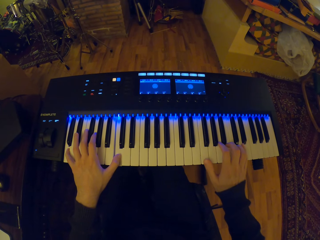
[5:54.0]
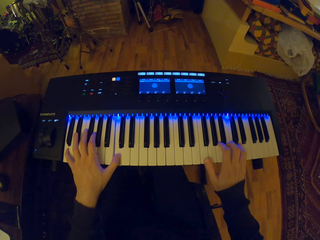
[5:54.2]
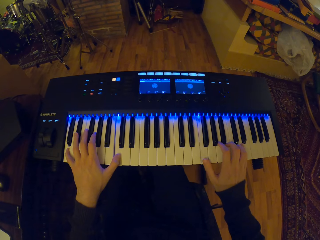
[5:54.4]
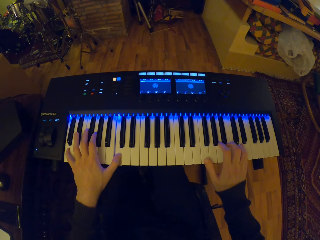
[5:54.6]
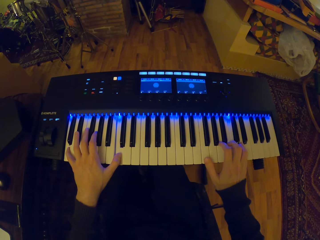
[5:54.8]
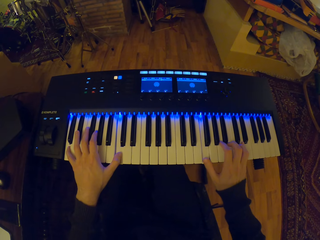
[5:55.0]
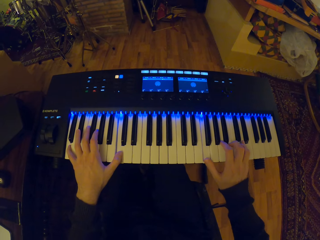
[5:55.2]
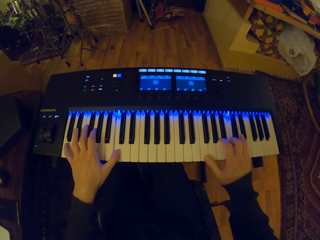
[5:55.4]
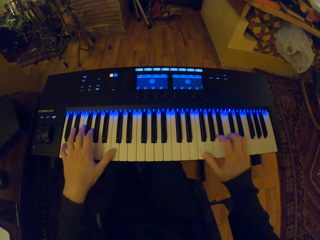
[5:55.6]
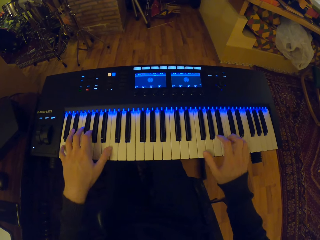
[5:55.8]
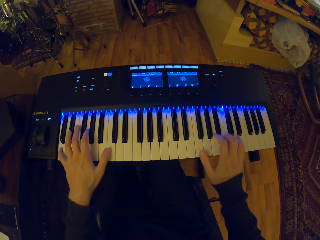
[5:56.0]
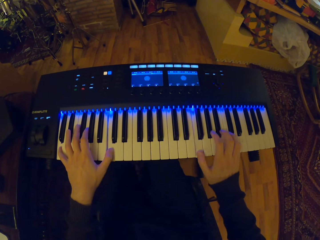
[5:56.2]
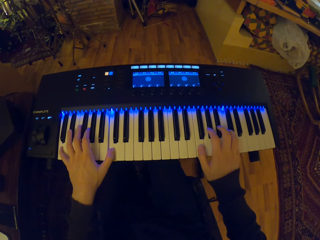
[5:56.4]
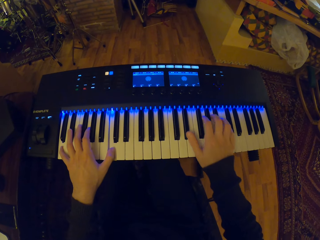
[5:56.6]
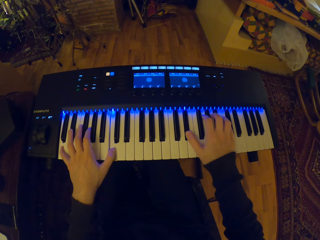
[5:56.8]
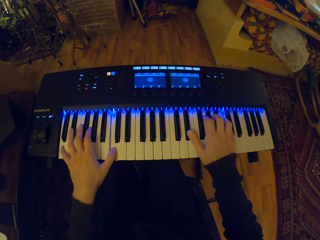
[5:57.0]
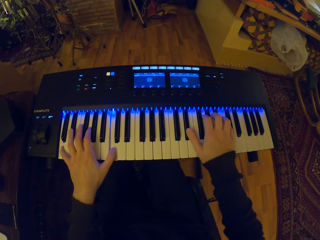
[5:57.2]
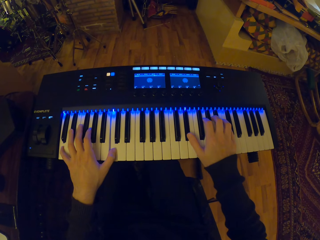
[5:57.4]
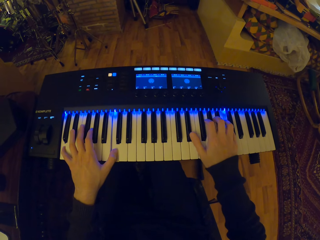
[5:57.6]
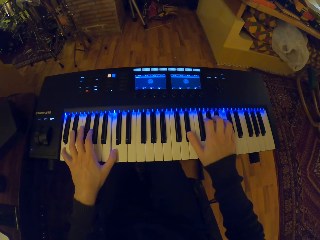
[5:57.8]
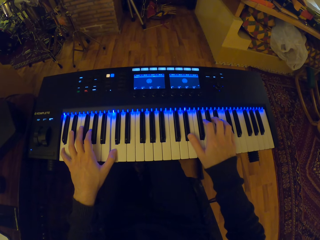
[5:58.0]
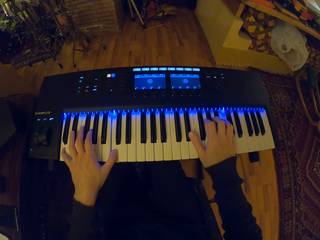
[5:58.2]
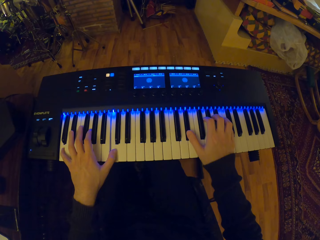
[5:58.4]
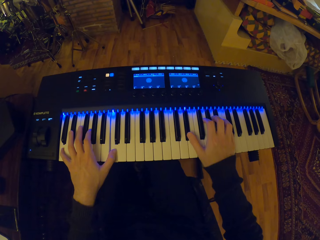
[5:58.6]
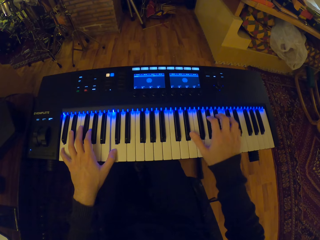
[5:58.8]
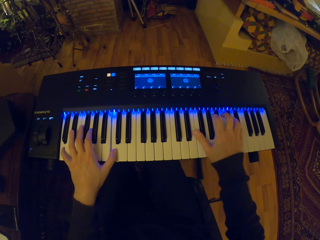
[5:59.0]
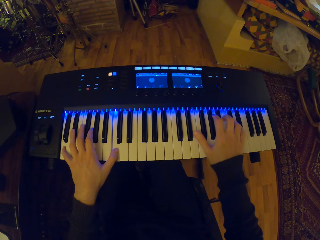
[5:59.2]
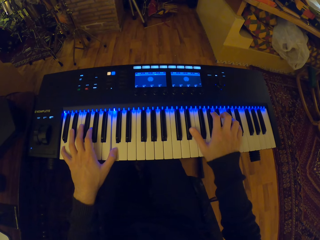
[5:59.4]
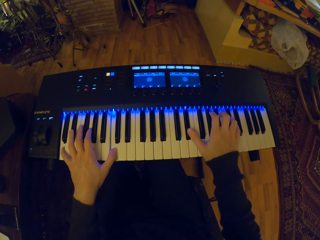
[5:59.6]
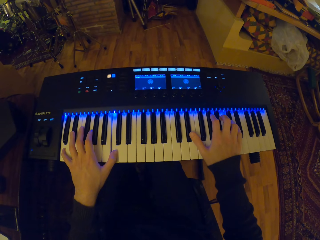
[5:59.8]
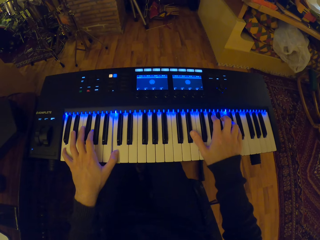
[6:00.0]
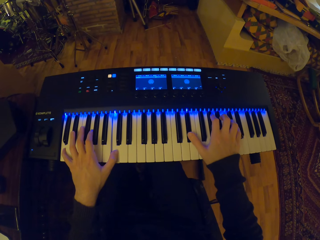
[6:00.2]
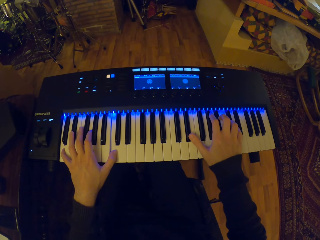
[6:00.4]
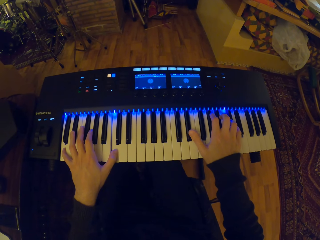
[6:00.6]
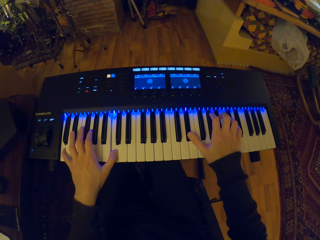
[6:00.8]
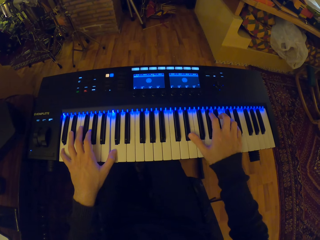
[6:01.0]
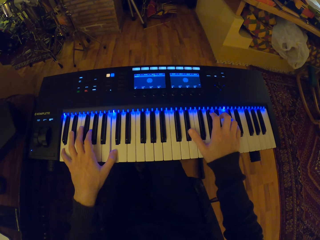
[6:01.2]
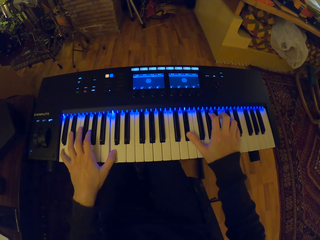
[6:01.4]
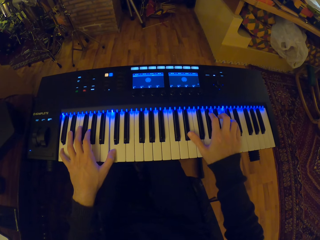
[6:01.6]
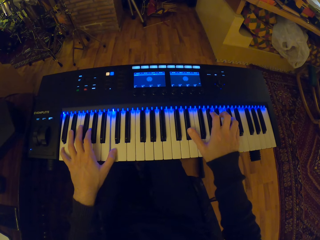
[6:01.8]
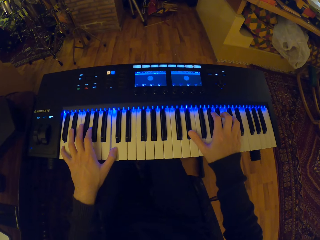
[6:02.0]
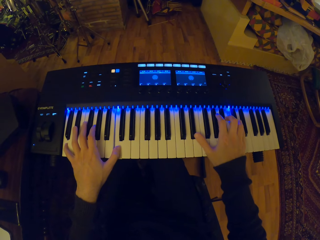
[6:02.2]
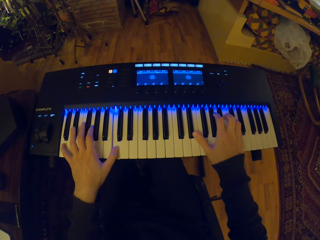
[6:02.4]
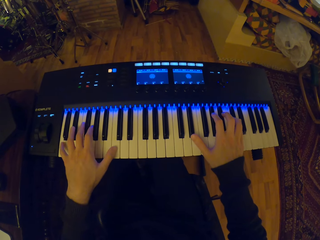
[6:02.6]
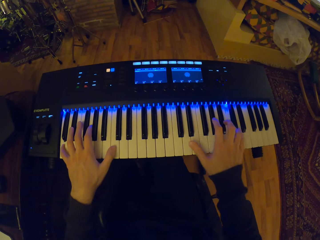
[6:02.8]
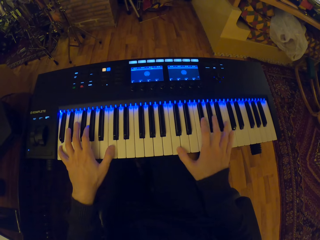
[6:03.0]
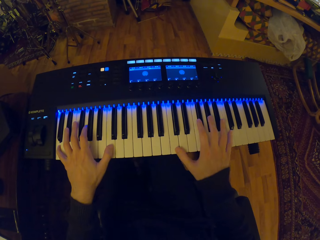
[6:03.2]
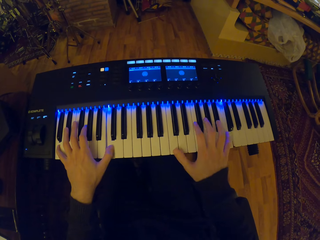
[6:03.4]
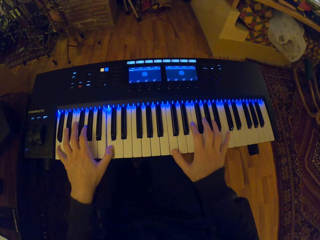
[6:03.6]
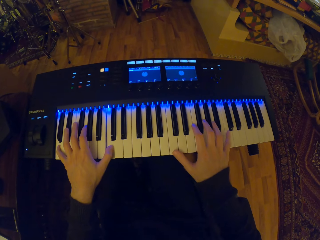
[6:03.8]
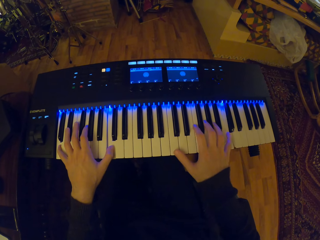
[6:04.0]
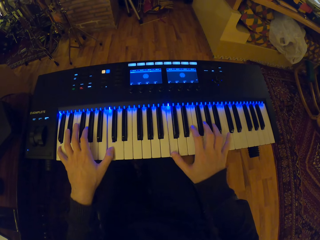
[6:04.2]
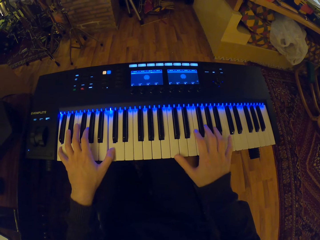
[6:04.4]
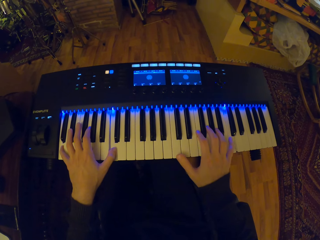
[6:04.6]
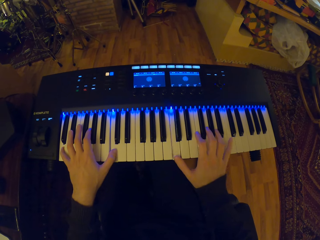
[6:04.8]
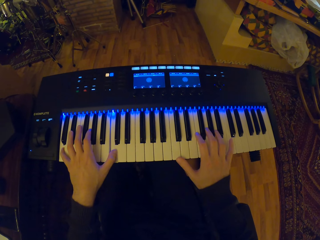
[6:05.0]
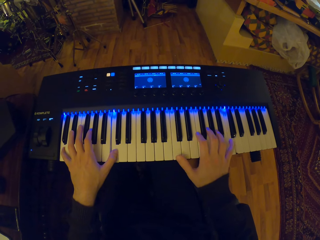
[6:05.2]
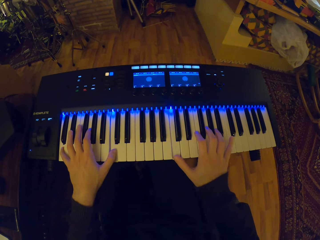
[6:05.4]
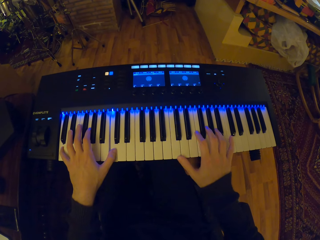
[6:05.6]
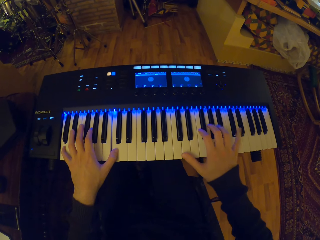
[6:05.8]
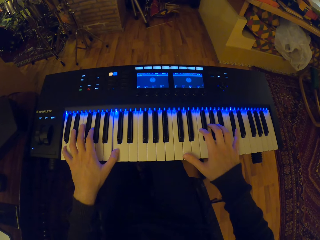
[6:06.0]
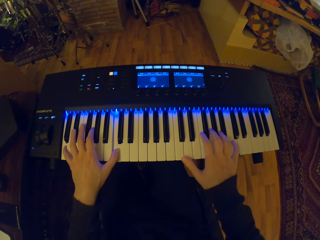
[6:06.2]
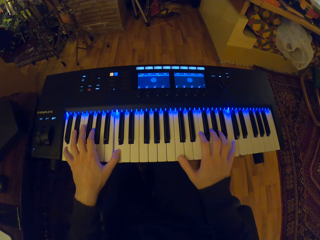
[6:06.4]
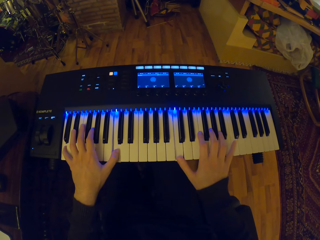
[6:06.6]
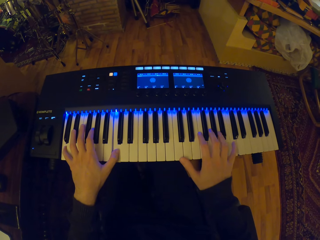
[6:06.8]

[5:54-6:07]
The camera wearer plays the keyboard with both hands. He plays the keyboard with his right hand. He plays the keyboard with both hands. He plays the keyboard with his right hand.

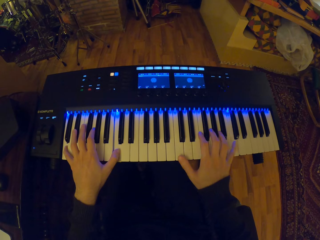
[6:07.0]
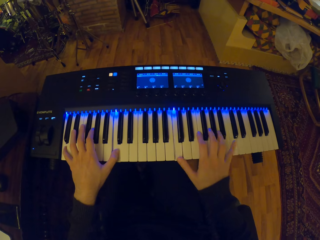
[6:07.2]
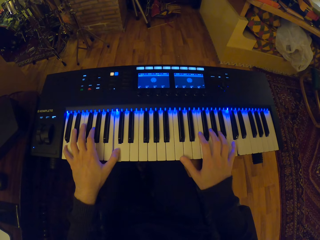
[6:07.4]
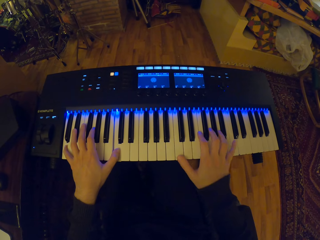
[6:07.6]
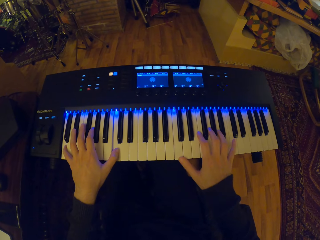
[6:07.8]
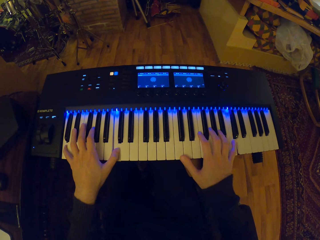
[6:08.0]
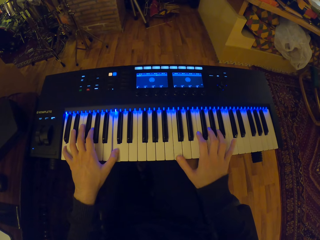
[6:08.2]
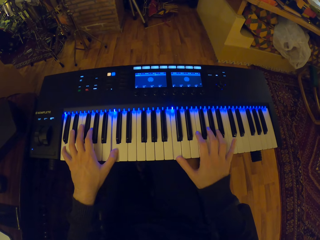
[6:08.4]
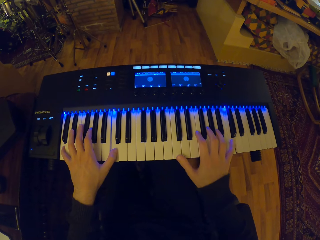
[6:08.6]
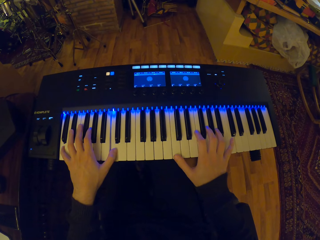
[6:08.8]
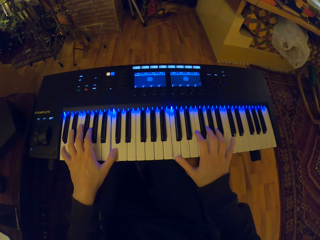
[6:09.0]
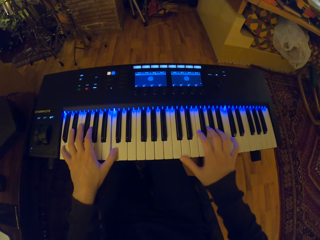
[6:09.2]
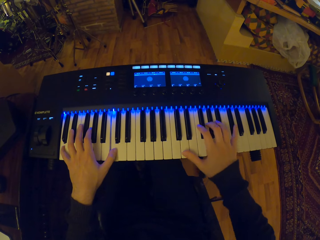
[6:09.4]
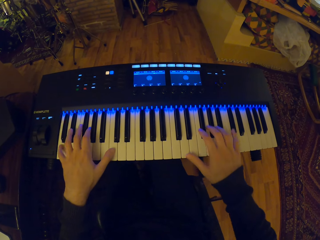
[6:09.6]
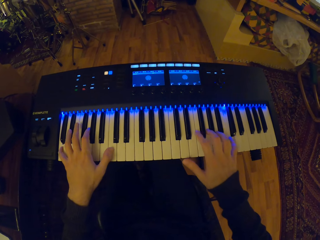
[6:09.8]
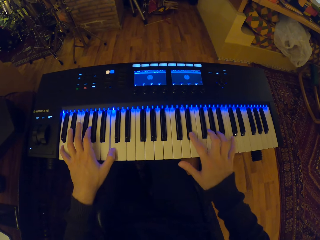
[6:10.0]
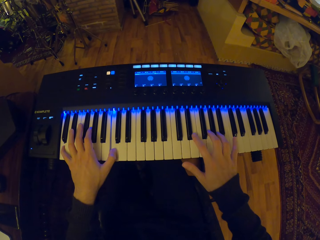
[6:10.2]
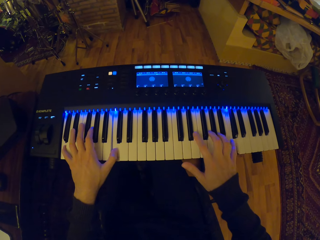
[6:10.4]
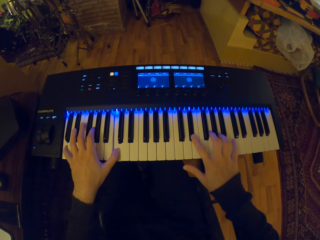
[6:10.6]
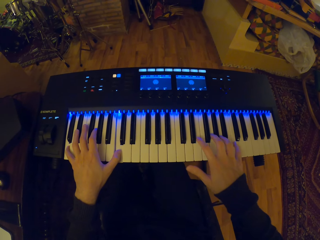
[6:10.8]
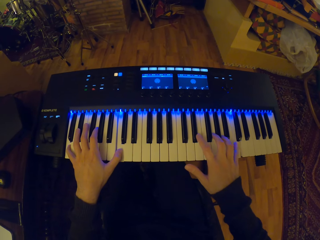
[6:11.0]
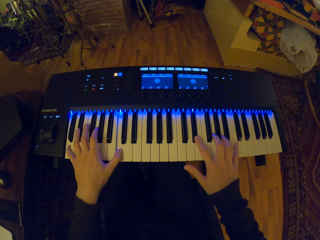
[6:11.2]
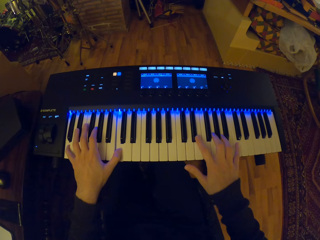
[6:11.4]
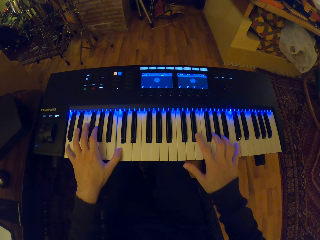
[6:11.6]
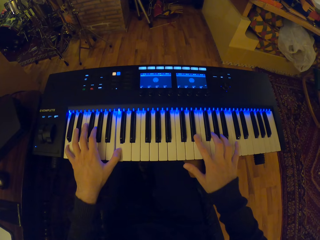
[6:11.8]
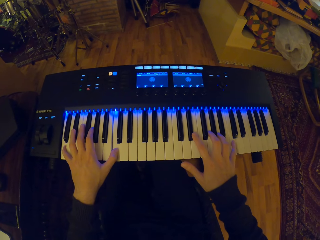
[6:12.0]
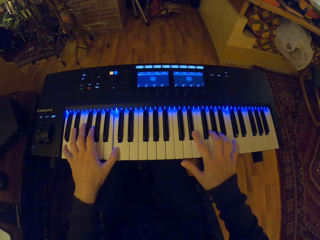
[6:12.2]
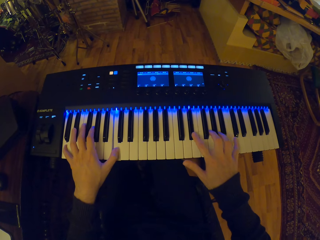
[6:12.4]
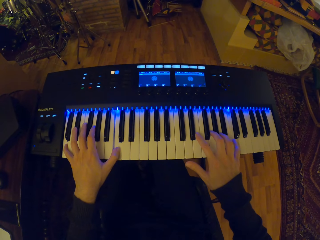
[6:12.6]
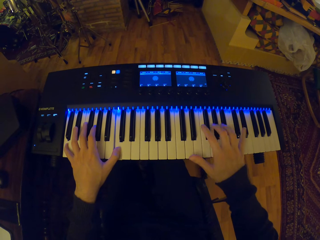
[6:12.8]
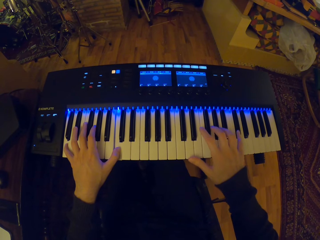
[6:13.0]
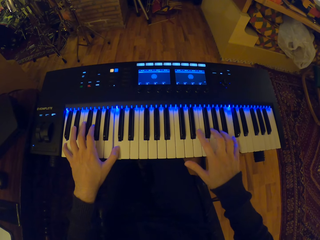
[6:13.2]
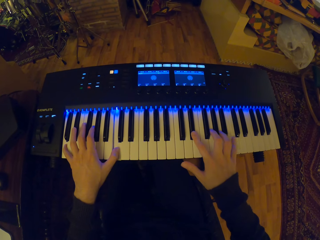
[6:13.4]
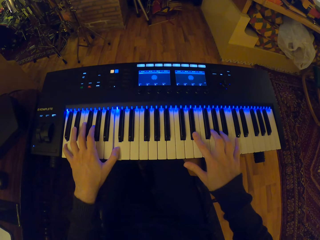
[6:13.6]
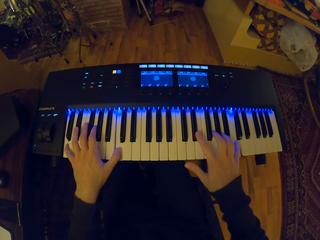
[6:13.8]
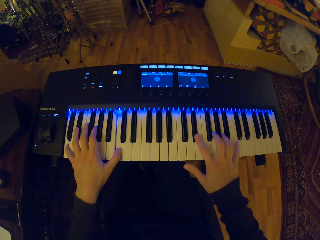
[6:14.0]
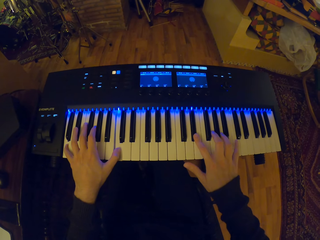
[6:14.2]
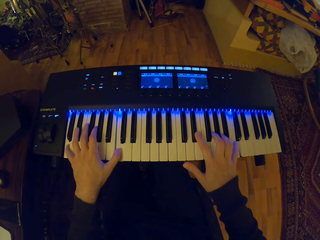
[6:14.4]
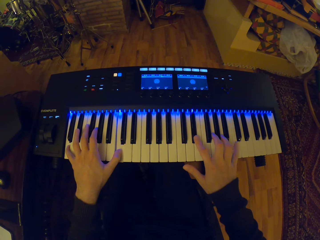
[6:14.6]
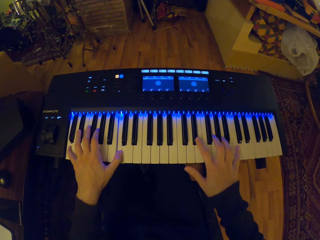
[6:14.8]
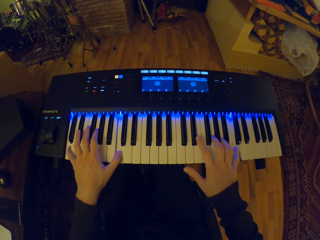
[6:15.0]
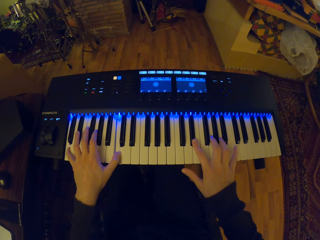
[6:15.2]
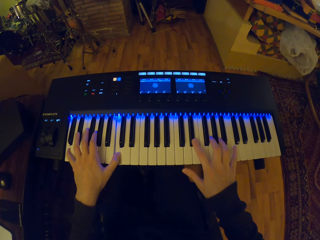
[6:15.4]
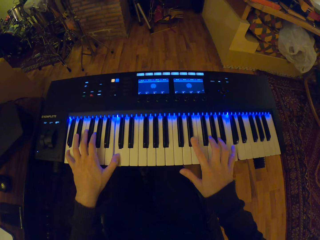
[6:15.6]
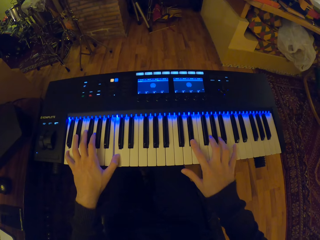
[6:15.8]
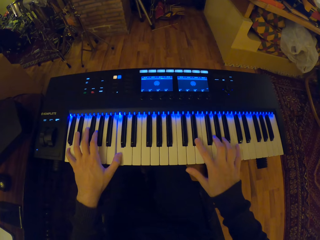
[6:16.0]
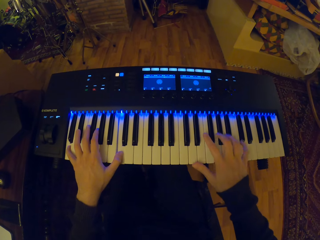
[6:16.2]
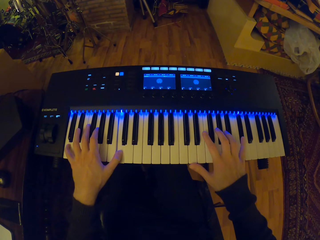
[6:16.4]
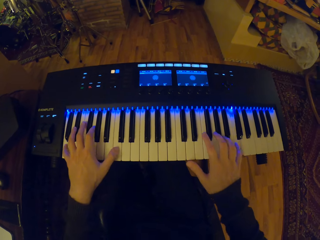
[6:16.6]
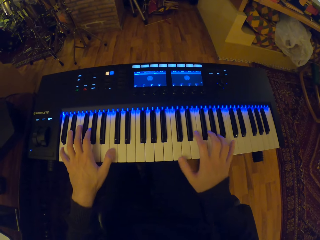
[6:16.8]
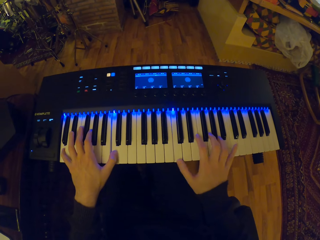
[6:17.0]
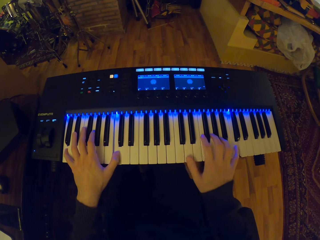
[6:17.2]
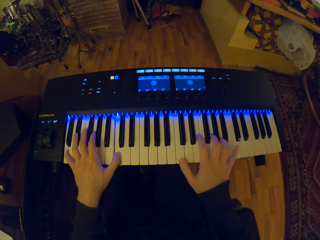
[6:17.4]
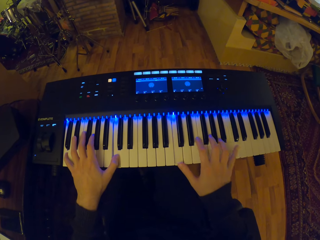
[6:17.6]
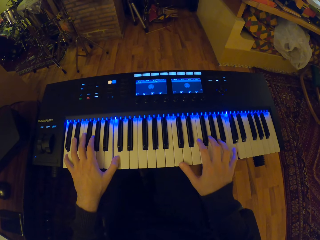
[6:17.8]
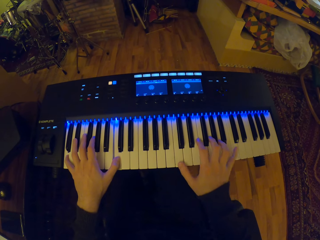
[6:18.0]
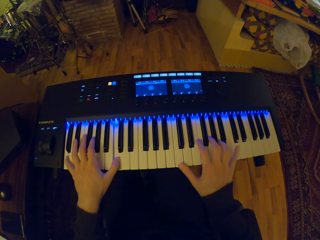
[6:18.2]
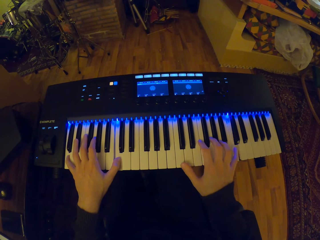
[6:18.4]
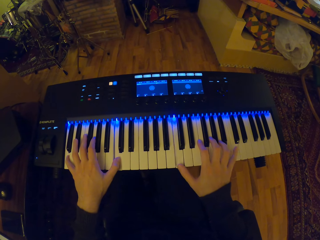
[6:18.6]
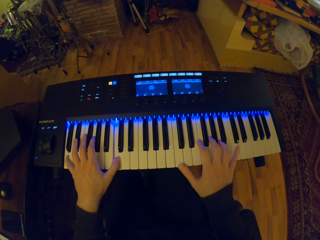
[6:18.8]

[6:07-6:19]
The camera wearer plays the keyboard with both hands. He plays the keyboard with his right hand. He plays the keyboard with both hands. He plays the keyboard with his right hand.
